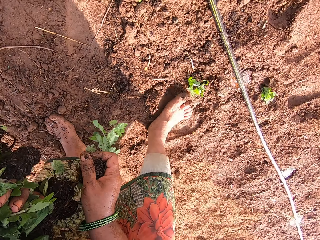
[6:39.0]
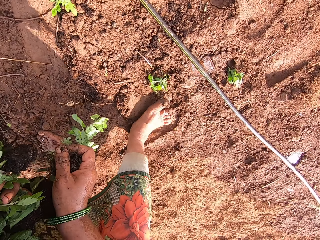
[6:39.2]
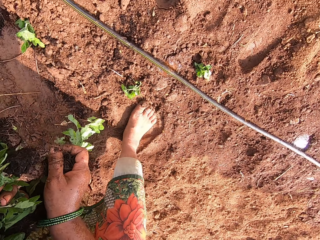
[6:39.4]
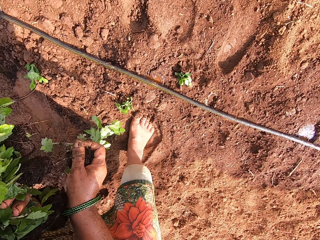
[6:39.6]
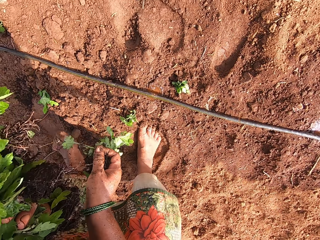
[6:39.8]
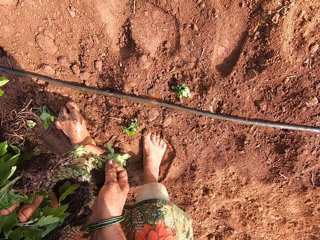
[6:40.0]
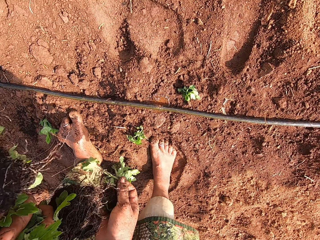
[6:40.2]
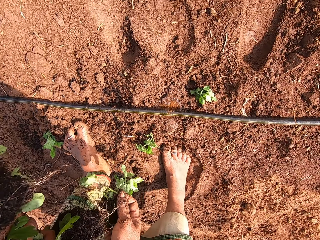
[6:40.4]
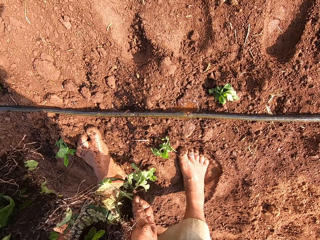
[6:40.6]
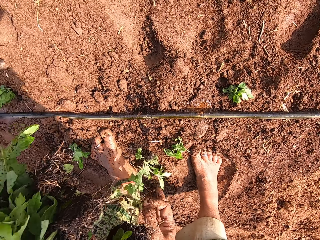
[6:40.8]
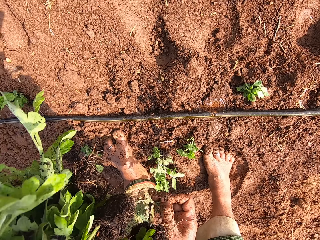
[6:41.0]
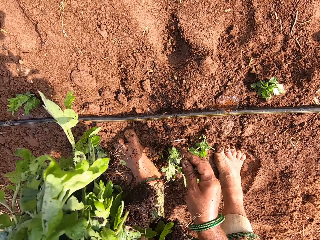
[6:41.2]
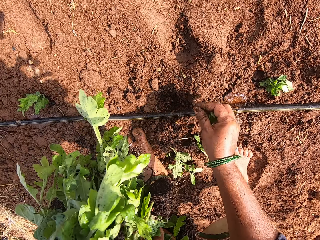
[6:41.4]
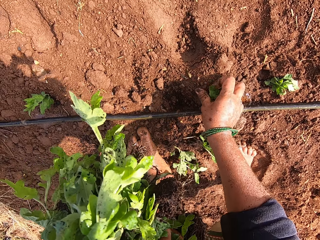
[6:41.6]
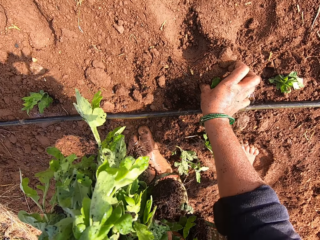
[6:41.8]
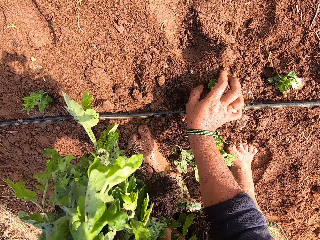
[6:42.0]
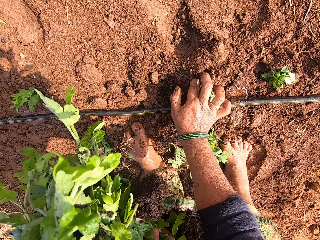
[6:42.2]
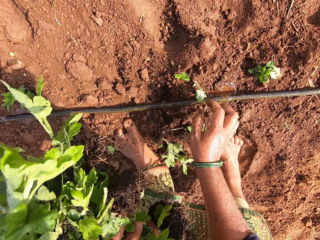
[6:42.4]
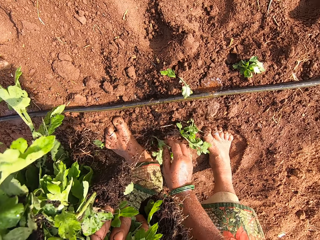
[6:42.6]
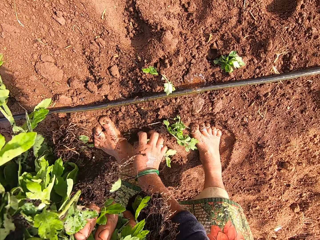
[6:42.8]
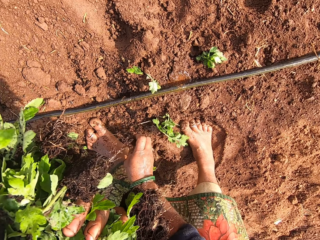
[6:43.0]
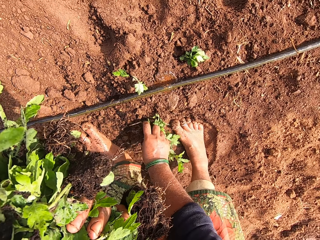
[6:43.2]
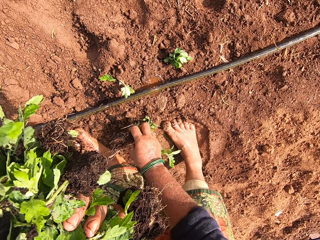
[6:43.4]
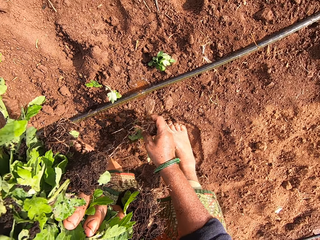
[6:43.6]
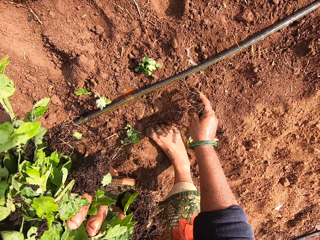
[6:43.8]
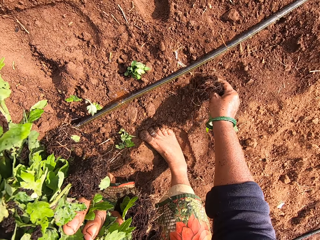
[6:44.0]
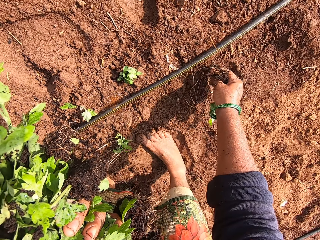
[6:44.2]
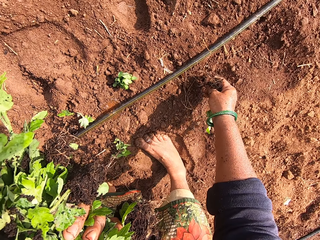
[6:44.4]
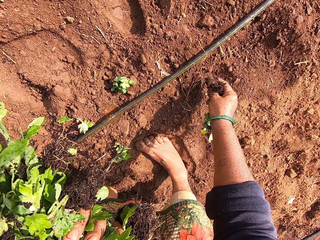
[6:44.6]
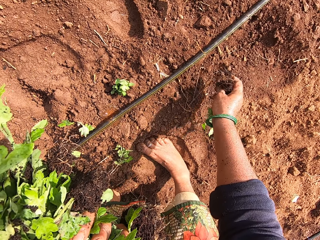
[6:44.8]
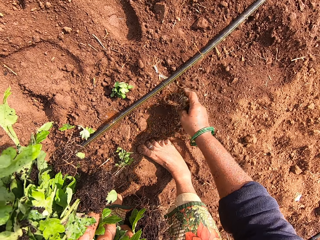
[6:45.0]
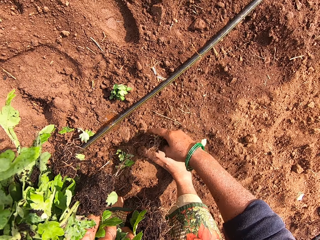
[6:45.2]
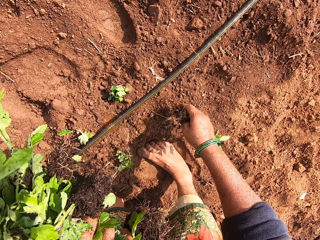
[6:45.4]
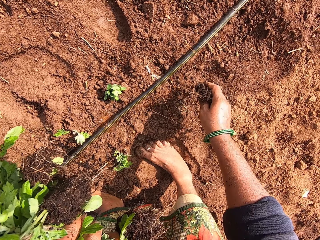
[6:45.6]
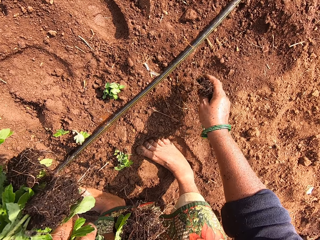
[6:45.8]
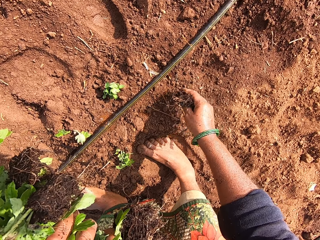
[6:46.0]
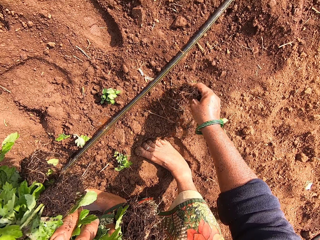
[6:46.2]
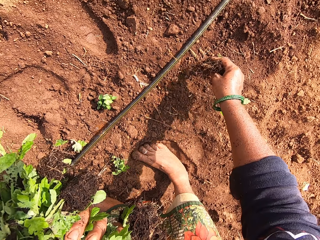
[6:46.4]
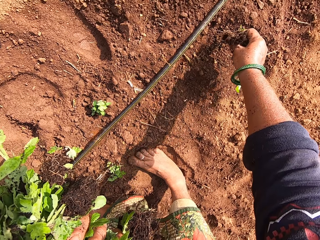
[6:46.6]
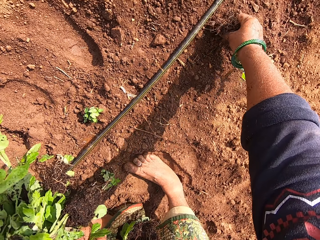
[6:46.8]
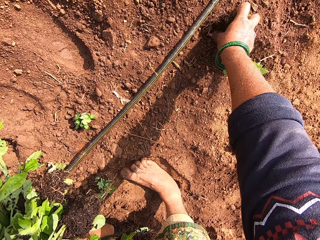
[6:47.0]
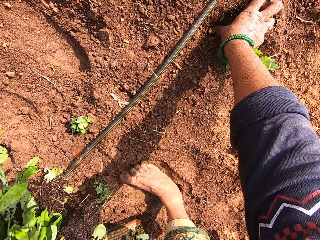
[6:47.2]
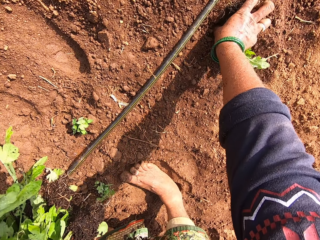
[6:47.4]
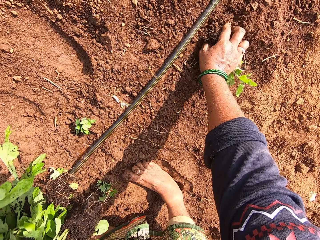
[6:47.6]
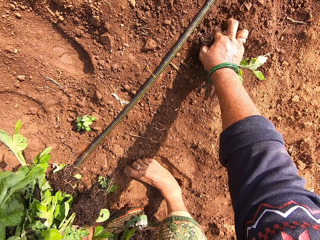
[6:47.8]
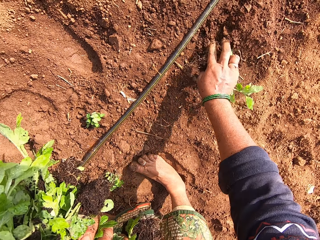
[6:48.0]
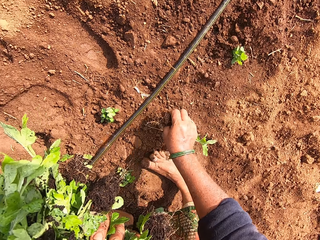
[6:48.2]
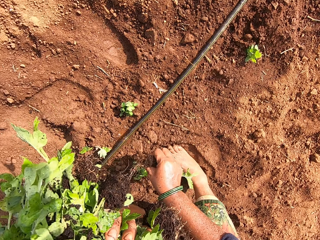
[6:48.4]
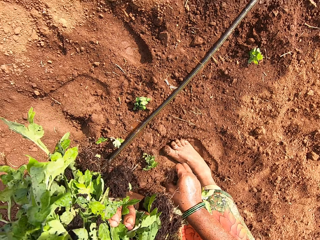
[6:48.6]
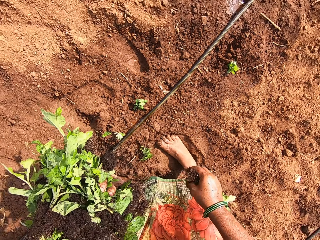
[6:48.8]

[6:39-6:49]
The camera wearer turns to the right. They plant the plants in the soil on the farm. They pick up the plants on the farm. They wipe the ground with the hand. They plant the plants in the soil.

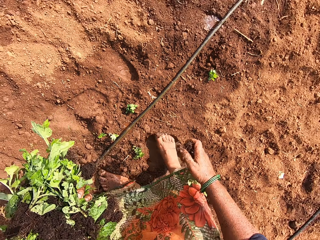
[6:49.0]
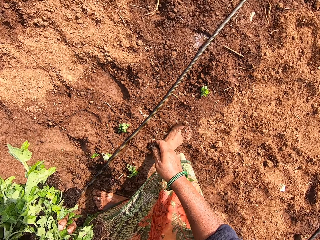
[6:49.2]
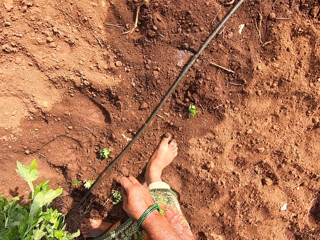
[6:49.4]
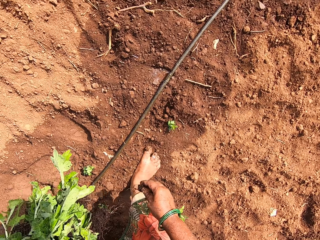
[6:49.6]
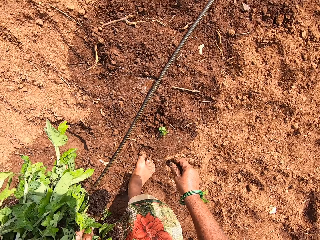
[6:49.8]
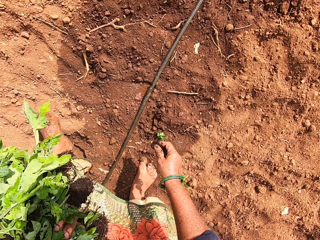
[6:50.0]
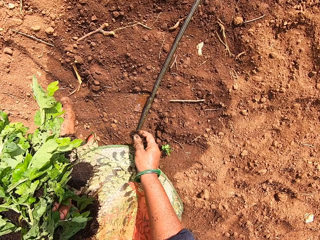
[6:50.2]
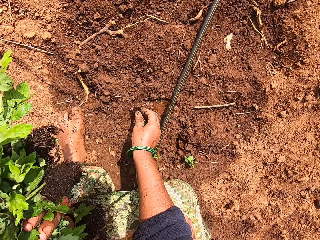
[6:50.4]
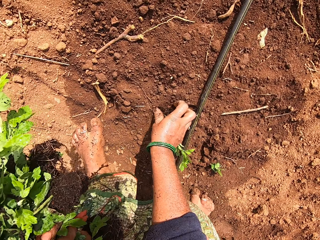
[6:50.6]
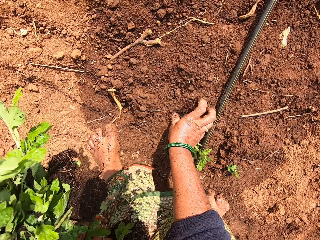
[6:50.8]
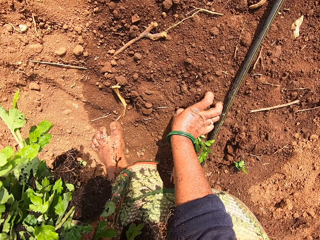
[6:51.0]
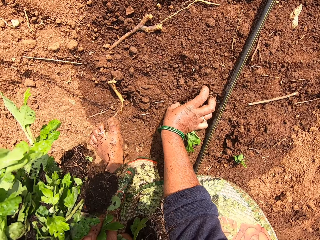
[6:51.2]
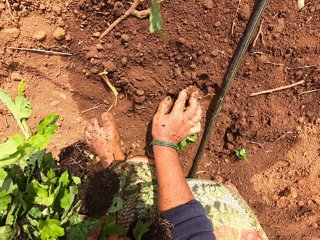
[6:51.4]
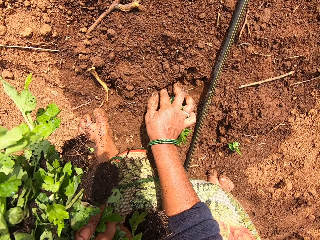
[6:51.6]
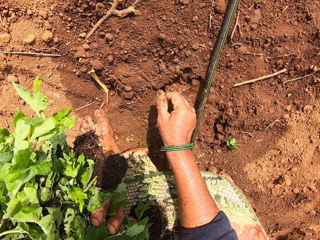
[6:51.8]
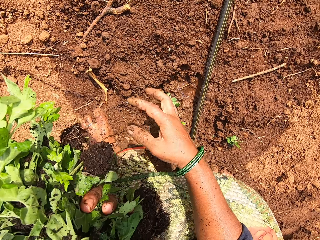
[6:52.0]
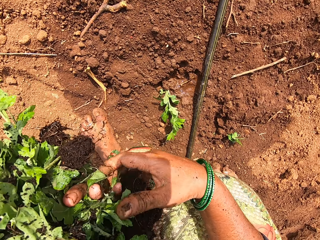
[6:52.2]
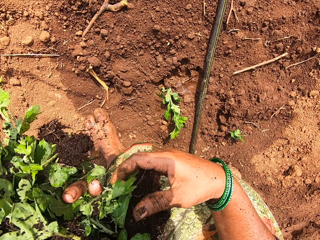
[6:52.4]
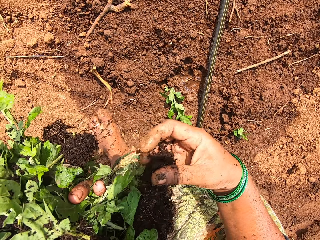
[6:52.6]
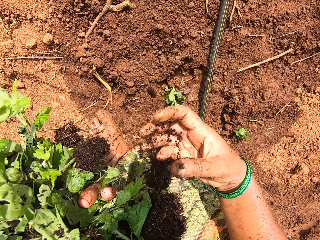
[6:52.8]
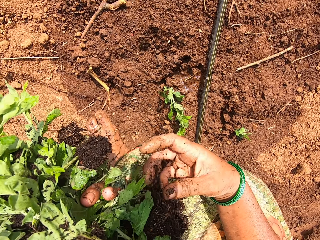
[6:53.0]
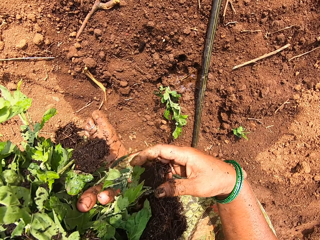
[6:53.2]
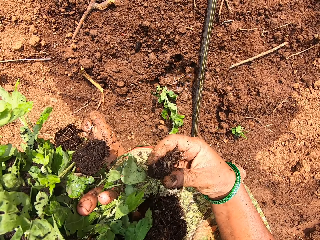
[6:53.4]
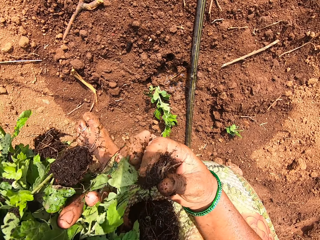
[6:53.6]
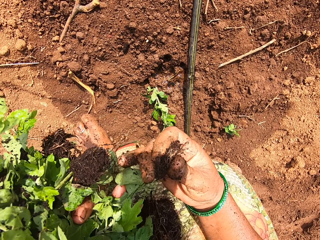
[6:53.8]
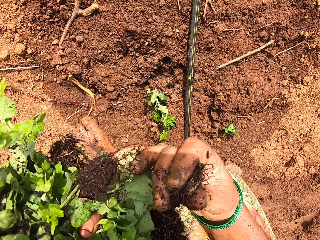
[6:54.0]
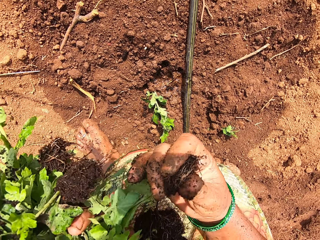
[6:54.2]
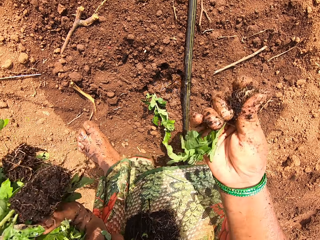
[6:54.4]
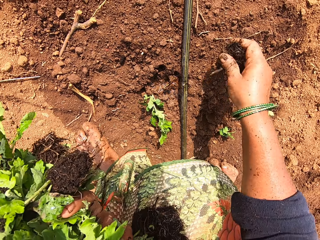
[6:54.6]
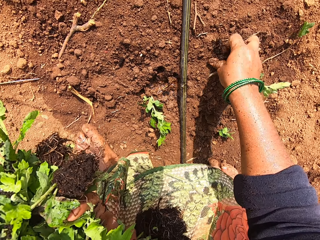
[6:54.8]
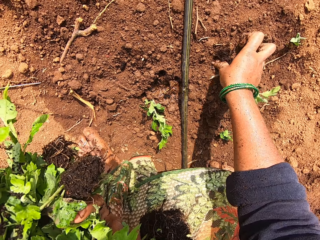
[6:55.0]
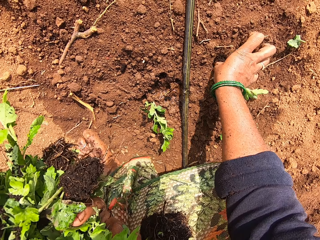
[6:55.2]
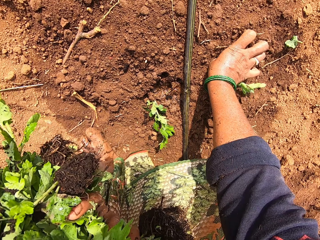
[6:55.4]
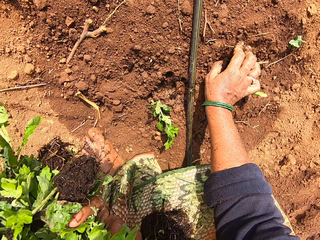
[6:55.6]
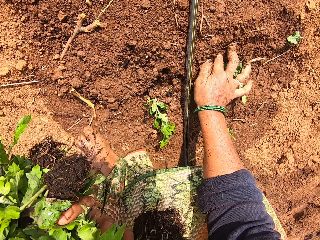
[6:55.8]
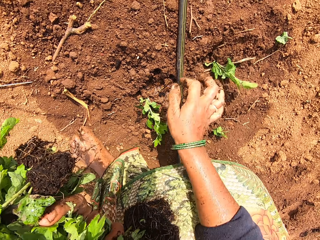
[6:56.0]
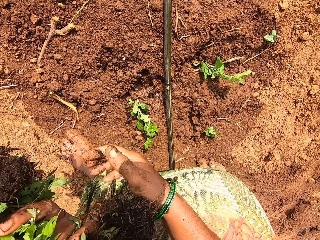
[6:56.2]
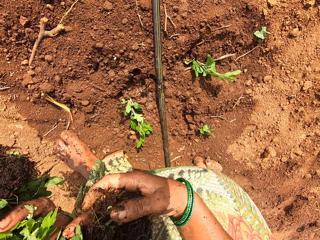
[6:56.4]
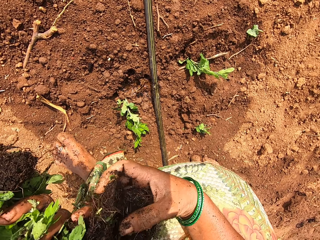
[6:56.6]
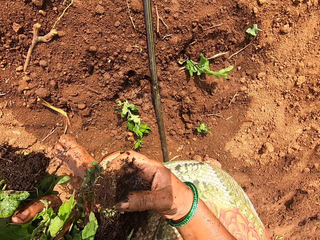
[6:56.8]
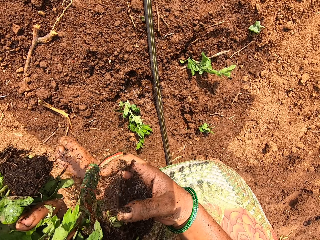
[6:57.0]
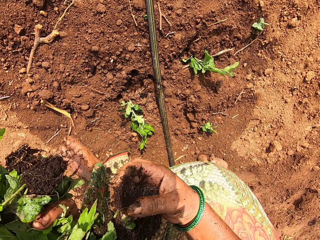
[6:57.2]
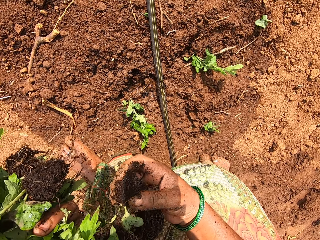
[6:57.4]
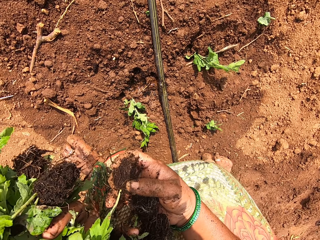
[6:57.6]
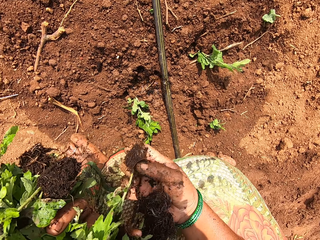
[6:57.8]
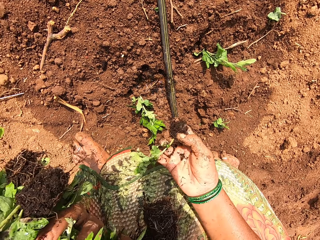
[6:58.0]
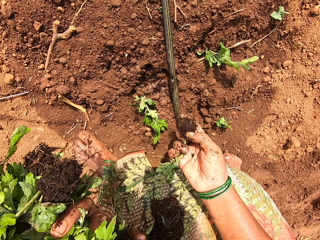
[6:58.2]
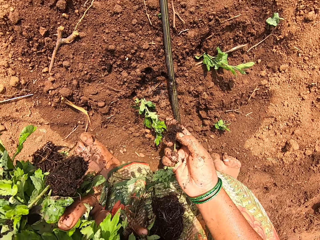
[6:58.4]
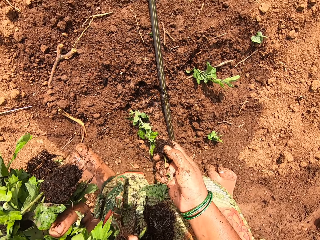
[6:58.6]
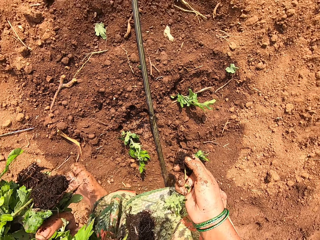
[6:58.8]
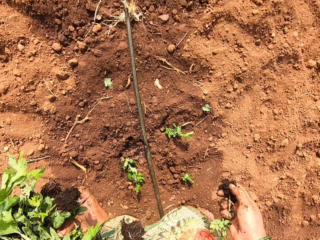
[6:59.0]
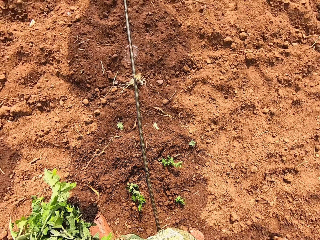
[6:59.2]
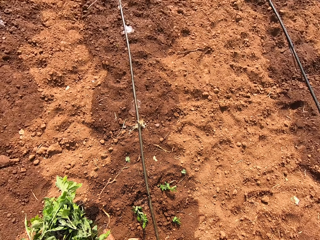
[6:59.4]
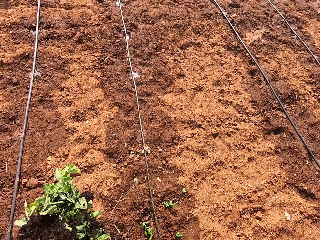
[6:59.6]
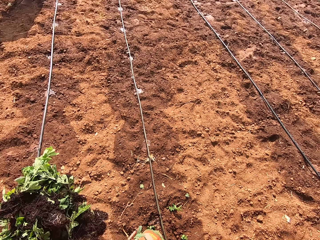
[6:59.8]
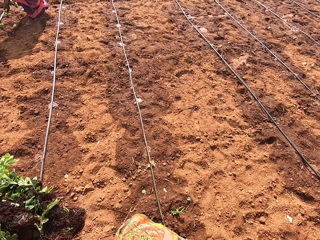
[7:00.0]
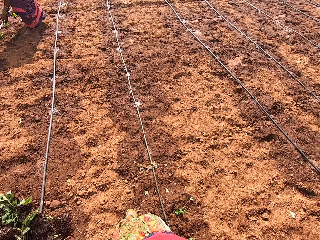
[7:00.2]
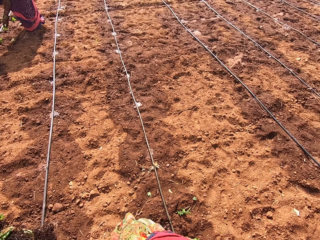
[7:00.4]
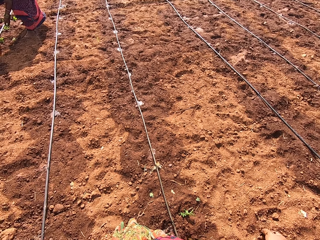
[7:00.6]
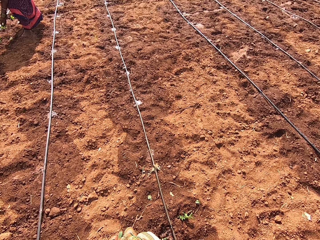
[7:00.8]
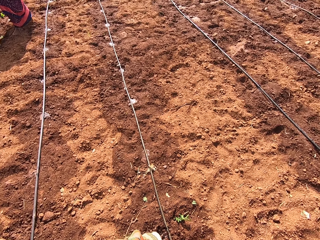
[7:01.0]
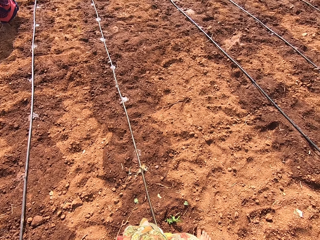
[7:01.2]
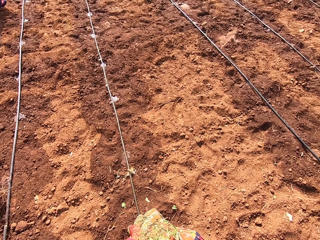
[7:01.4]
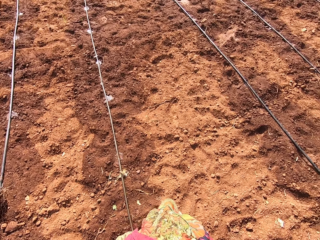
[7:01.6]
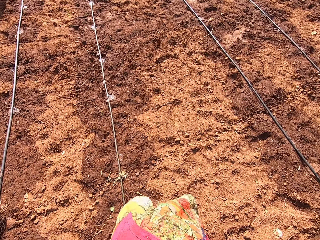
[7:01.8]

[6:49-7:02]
The camera wearer walks along the watering pipe on the farm. They plant the plants in the soil. They converse with three ladies. They take a plant from the left hand. They plant the plants in the soil. They take the plant from the left hand. They get up and walk in the farm.
